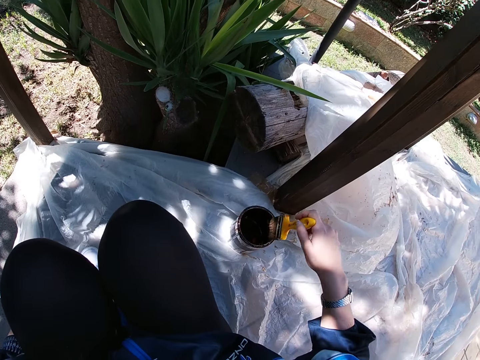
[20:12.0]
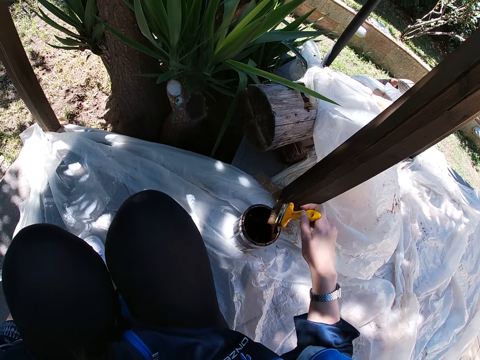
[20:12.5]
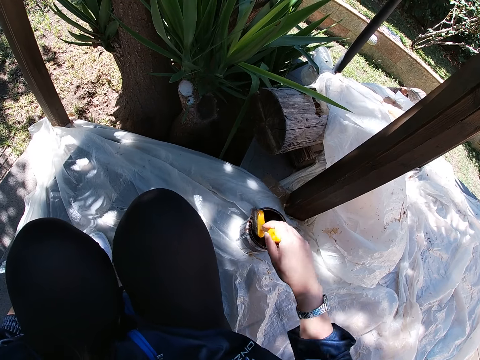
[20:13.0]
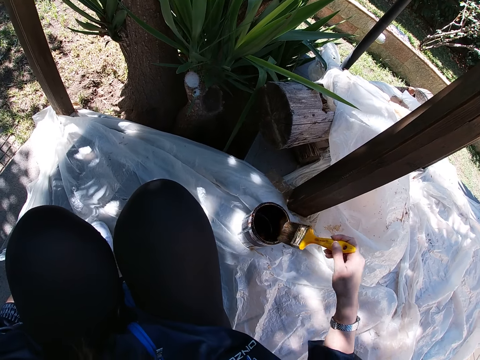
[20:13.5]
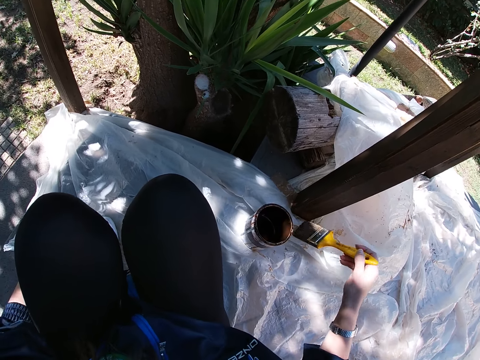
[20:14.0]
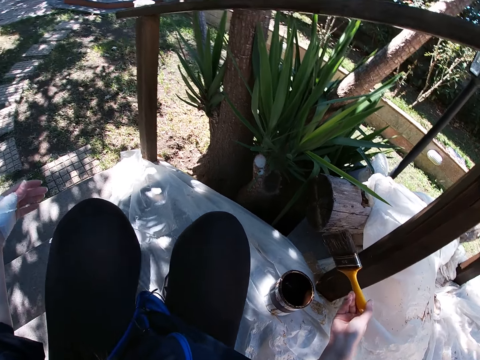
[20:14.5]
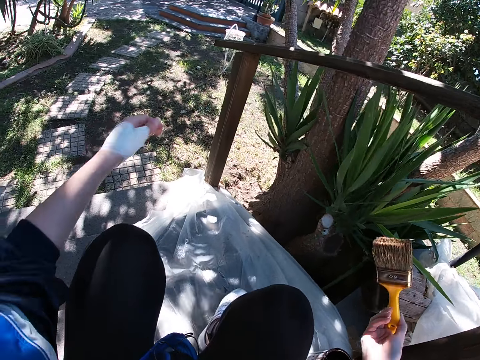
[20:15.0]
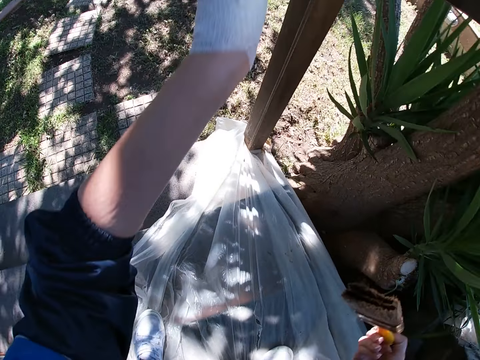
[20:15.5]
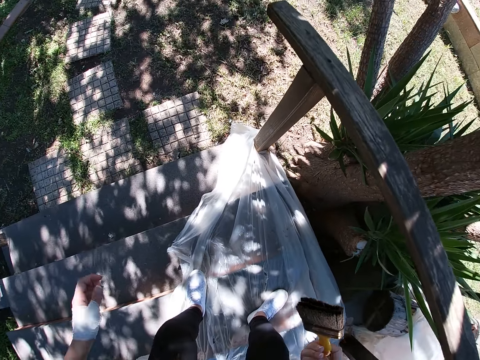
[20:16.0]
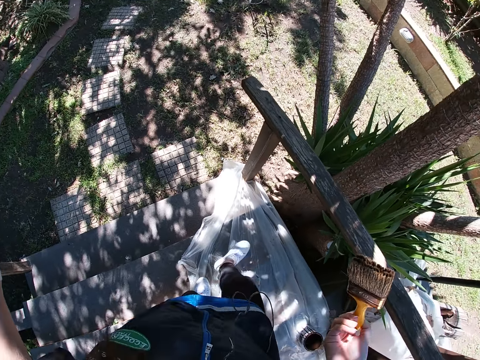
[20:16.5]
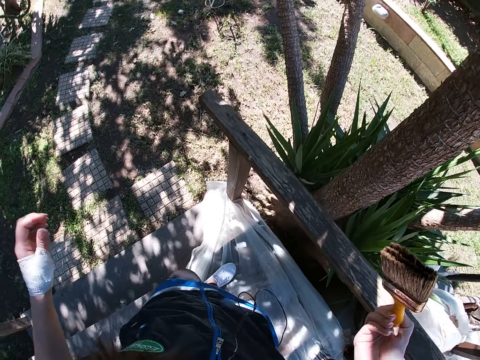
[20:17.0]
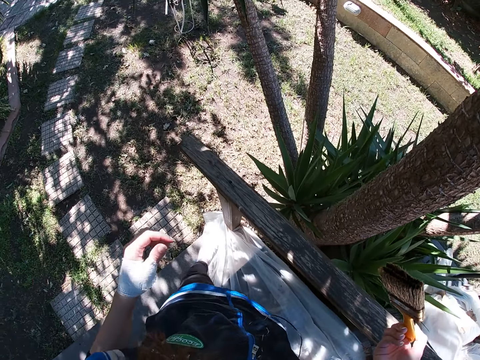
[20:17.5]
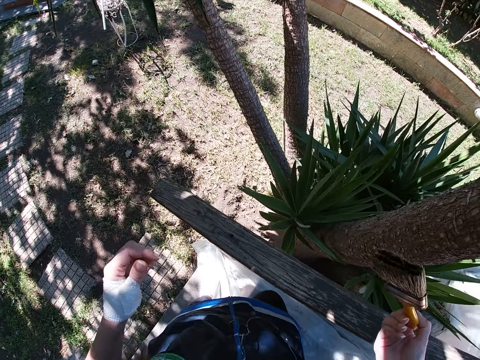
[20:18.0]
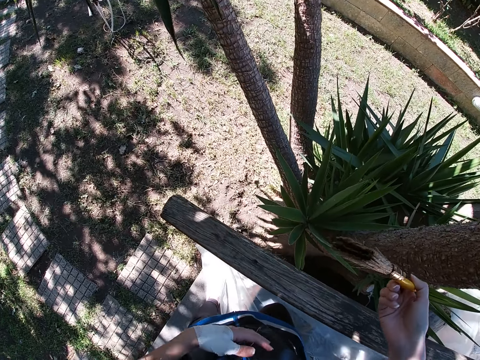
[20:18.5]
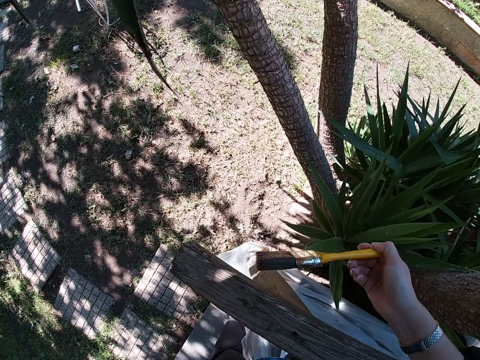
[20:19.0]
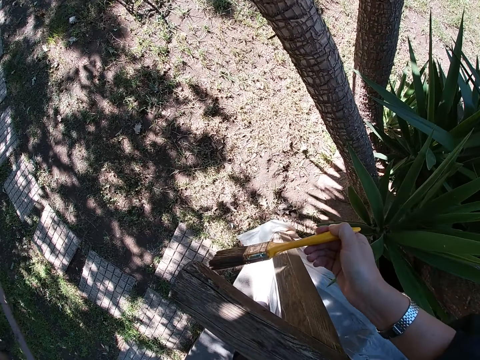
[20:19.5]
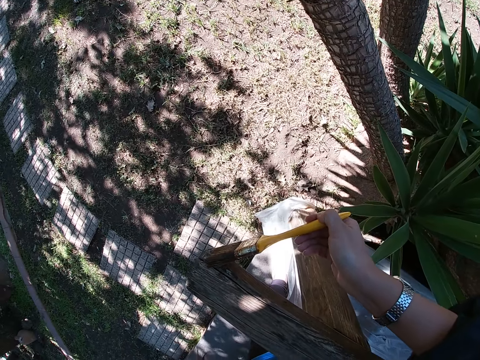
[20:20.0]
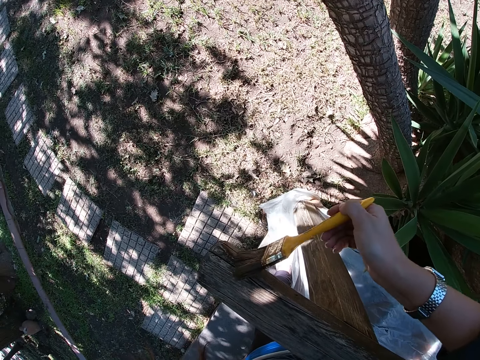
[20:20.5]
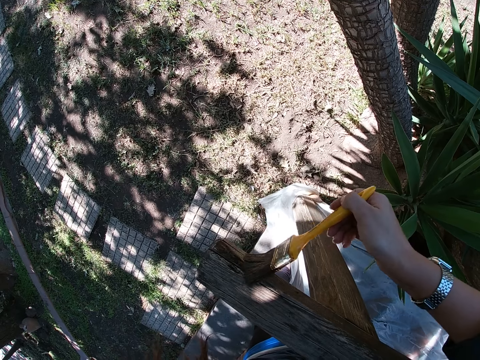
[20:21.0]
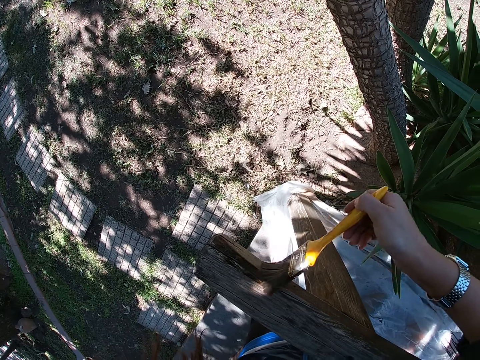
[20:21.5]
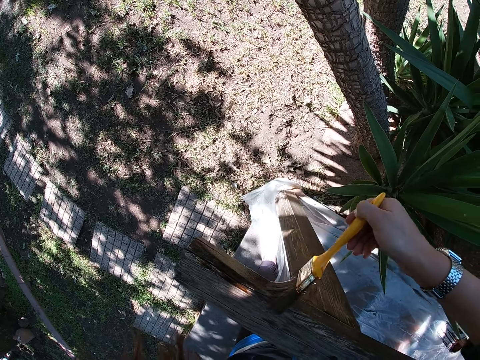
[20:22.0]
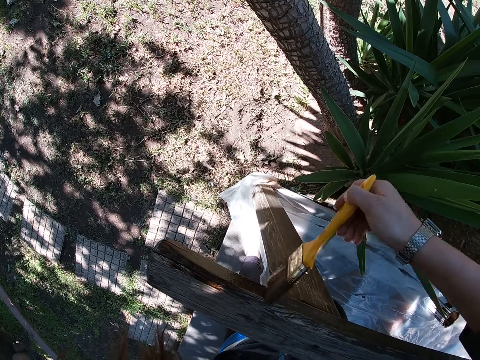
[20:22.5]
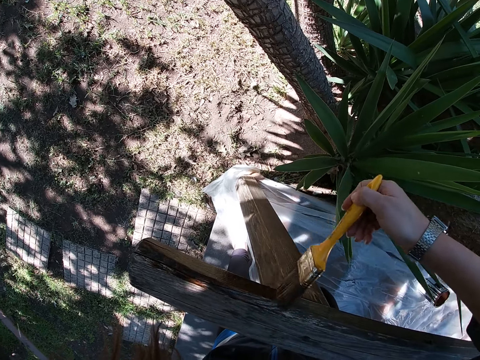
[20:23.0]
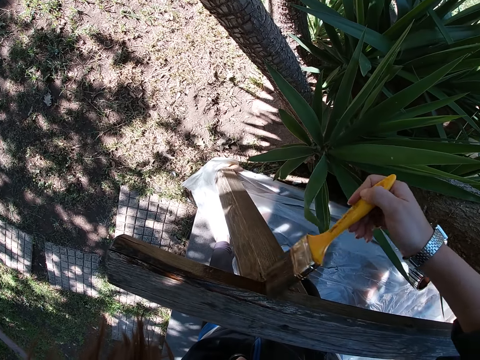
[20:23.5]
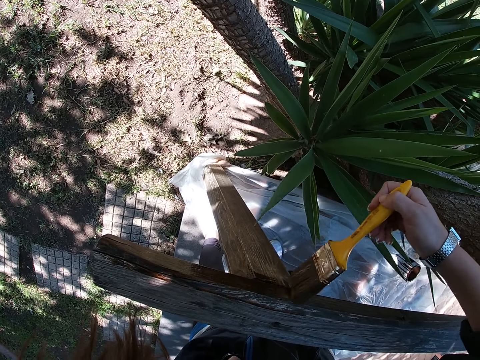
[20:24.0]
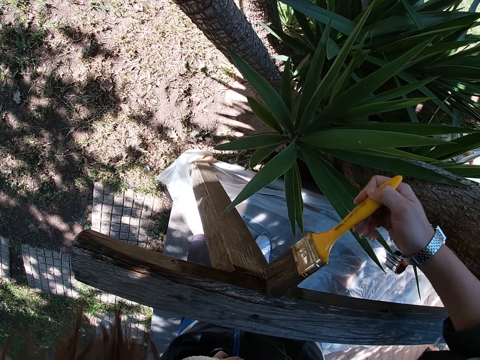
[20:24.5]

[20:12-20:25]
The camera wearer stands. She turns towards the rail cap. She walks down the stairs. She bends towards the right side of the rail cap. She paints the wooden balcony rail with the paint brush in her right hand.

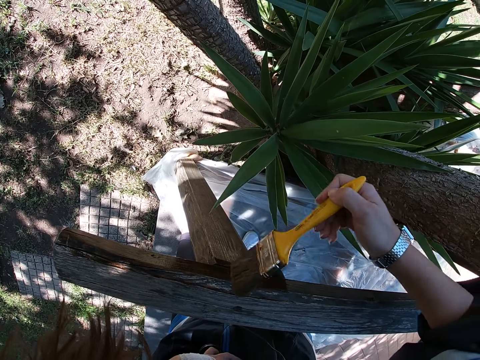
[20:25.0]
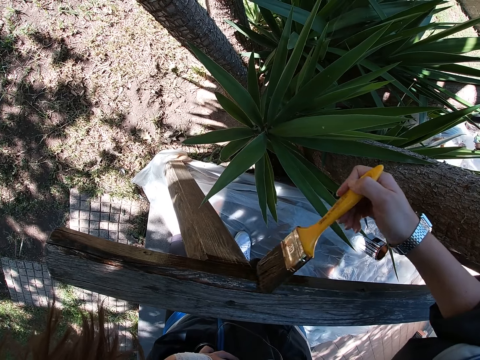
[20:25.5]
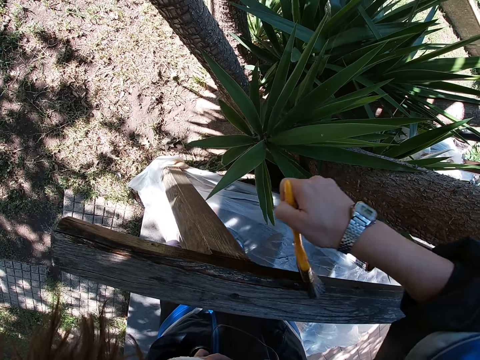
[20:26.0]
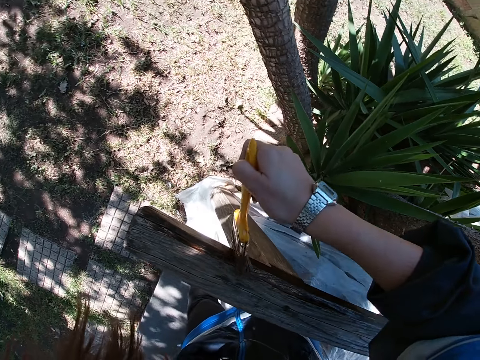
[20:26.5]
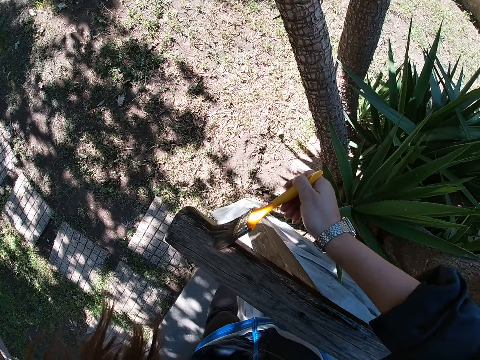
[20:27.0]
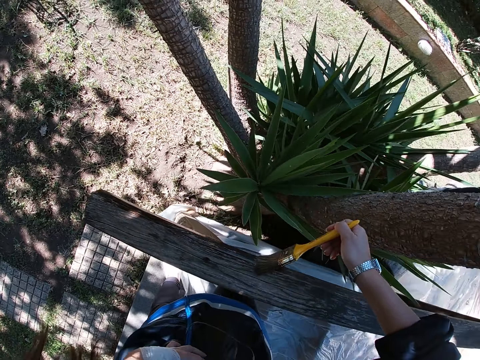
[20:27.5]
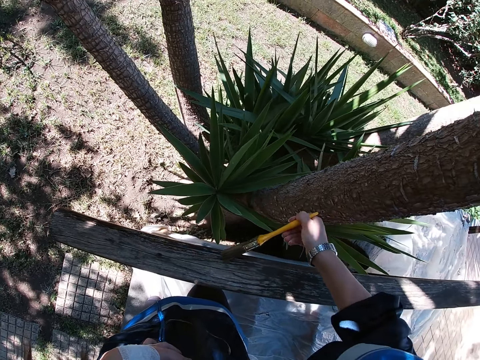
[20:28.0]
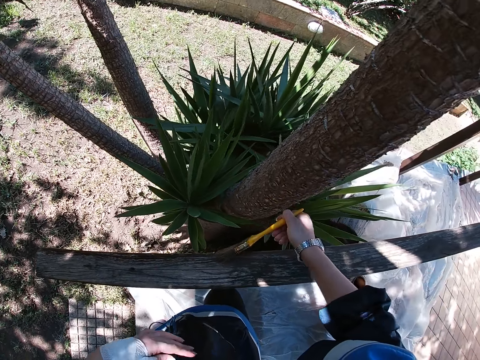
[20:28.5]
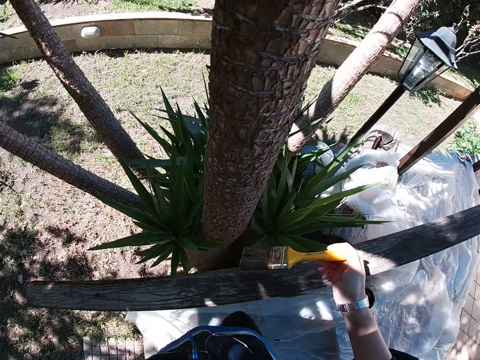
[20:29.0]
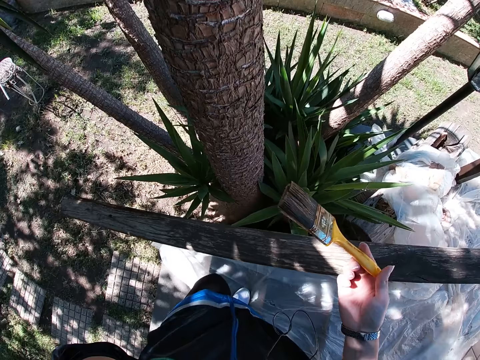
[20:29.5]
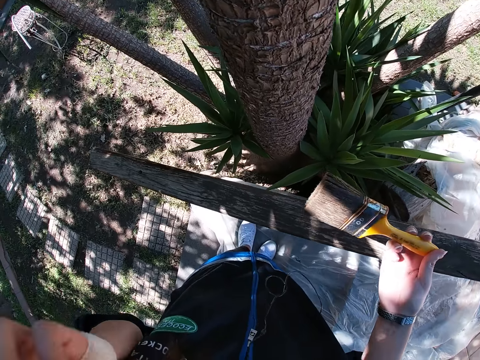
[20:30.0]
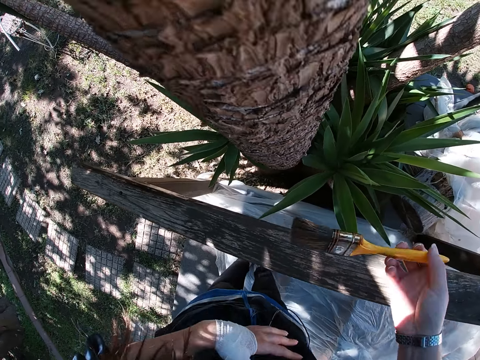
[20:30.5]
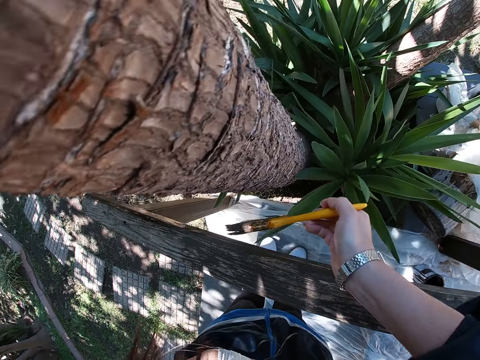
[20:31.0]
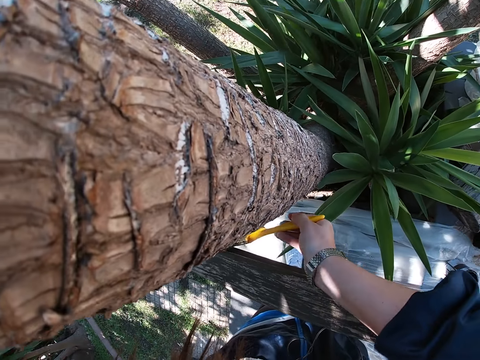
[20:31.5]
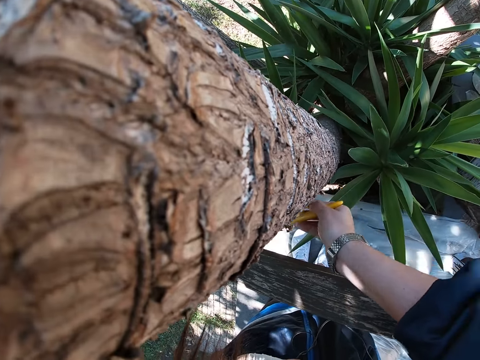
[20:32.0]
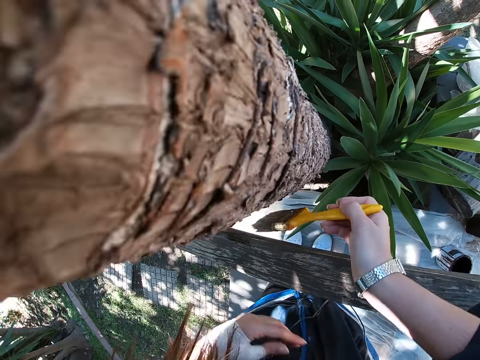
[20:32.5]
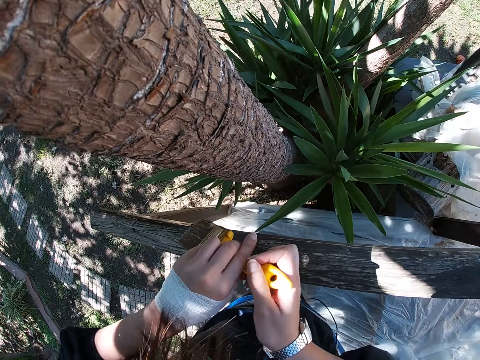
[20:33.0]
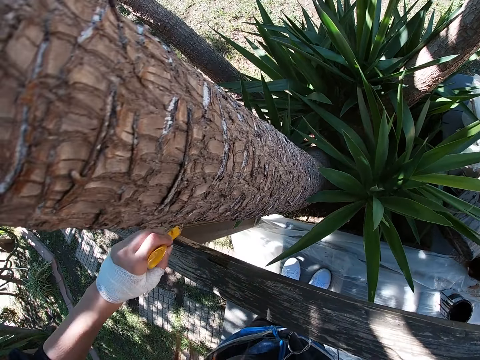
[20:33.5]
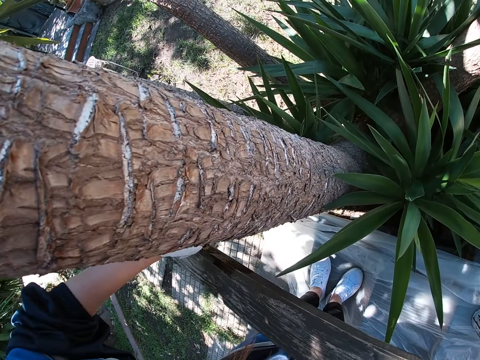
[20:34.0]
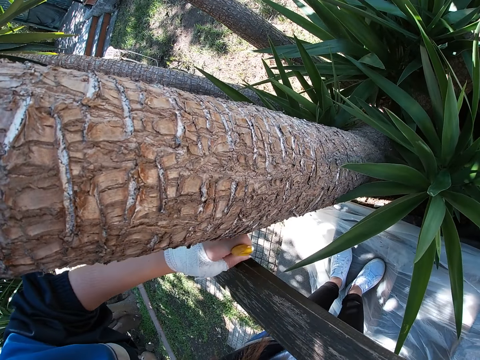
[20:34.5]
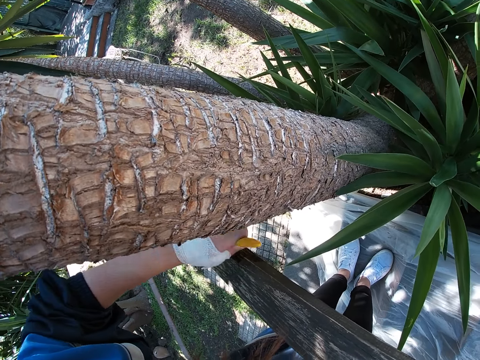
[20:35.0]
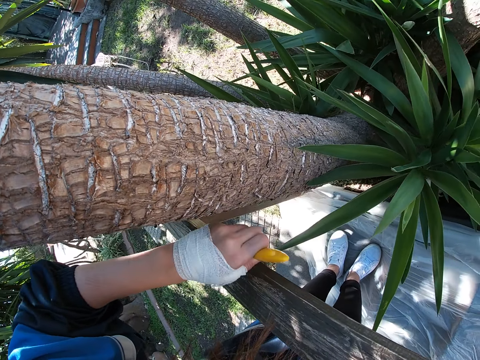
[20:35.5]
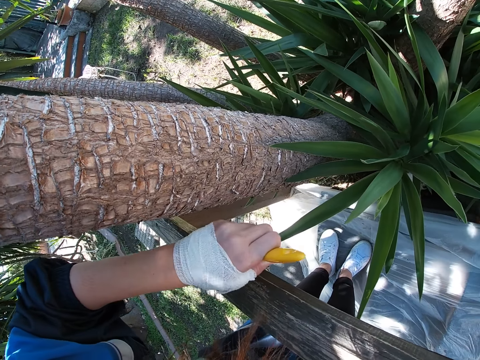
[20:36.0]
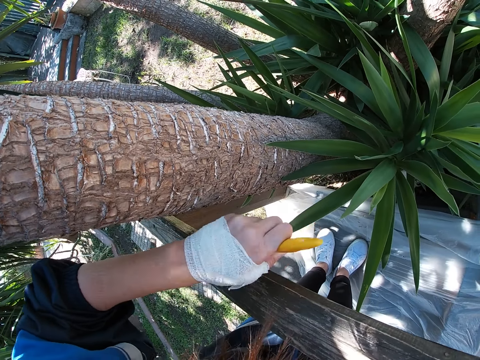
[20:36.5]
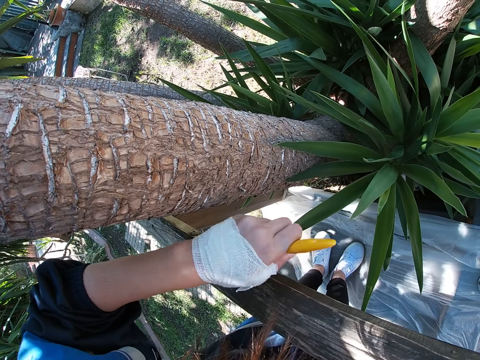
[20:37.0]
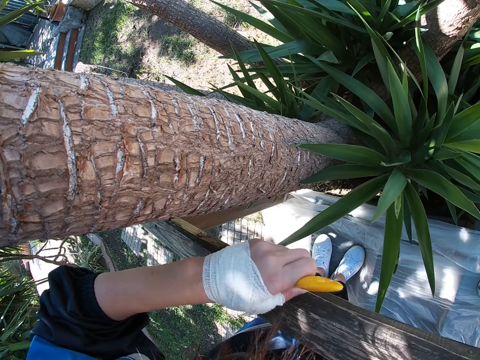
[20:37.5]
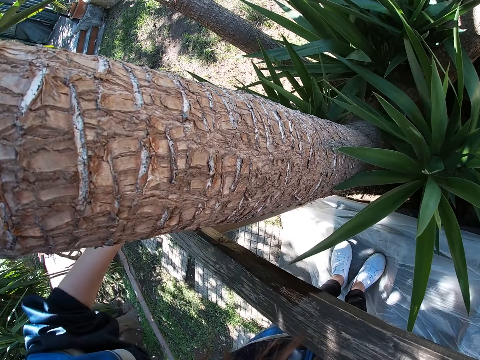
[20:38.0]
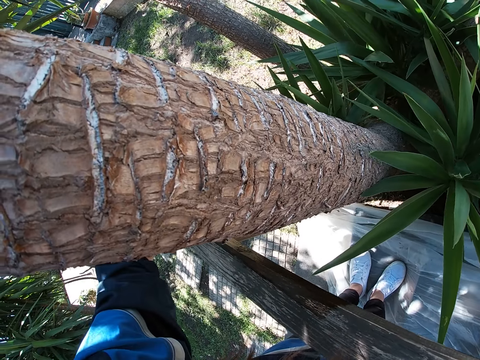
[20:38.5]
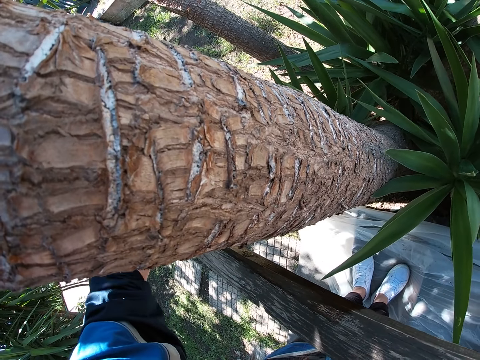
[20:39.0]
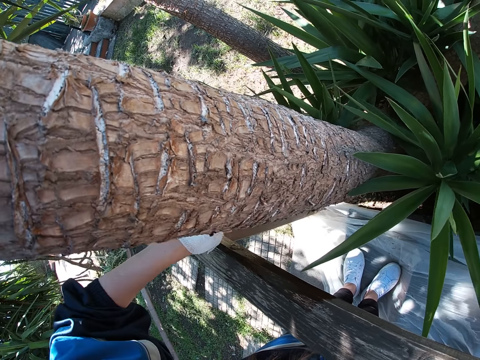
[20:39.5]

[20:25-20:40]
The camera wearer raises her left hand. She places her left hand on her chest, drops the left hand, and paints the wooden balcony rail with the paint brush in her right hand. She passes the paint brush to her left hand. She paints the wooden balcony rail with the paint brush in her left hand.
